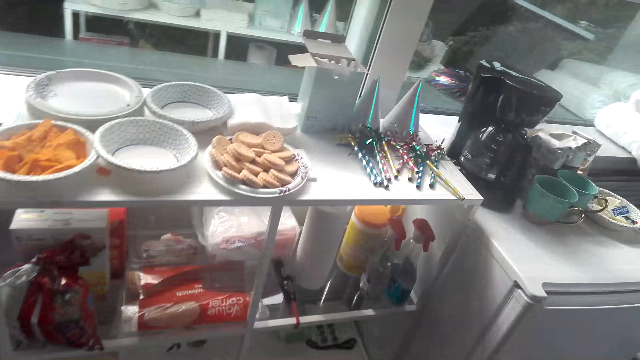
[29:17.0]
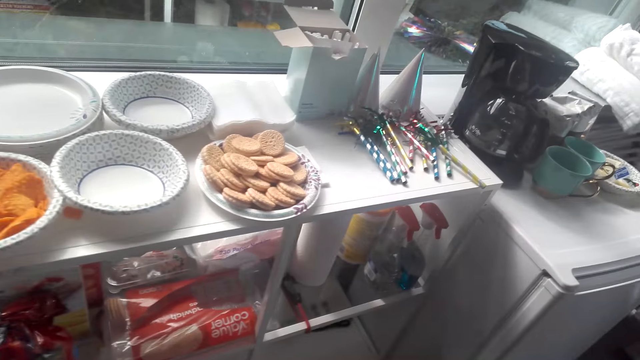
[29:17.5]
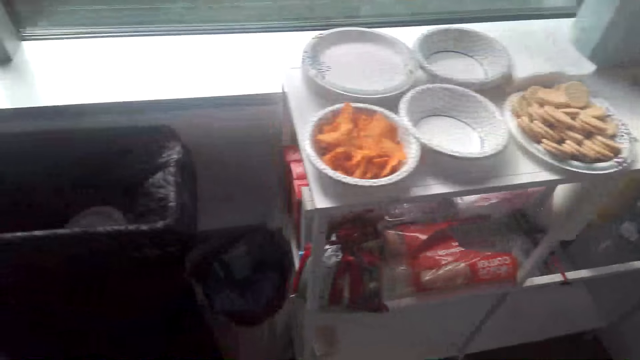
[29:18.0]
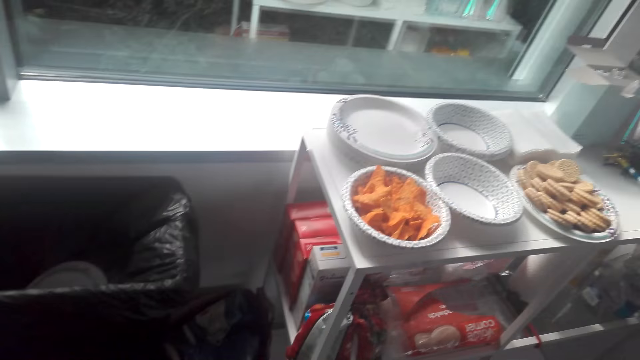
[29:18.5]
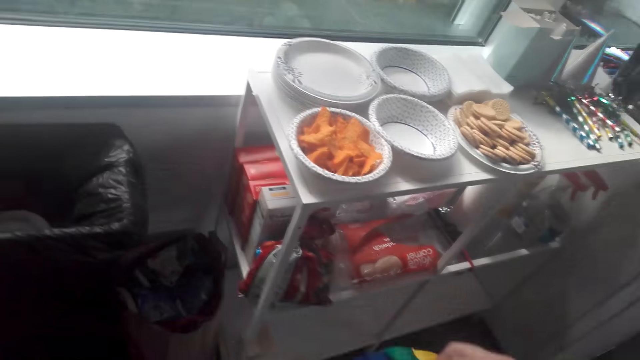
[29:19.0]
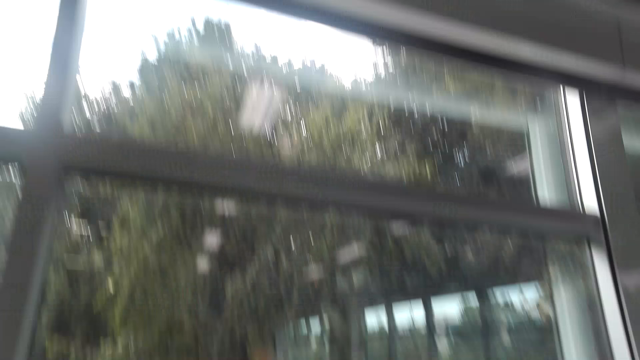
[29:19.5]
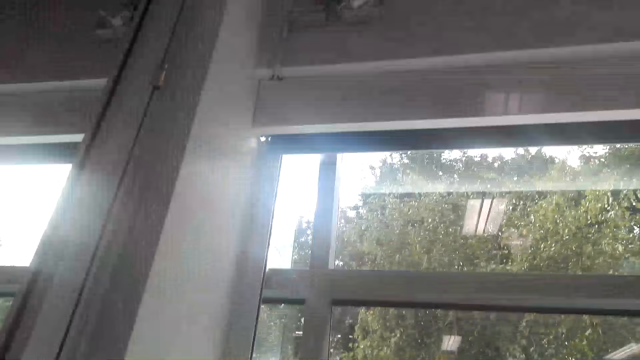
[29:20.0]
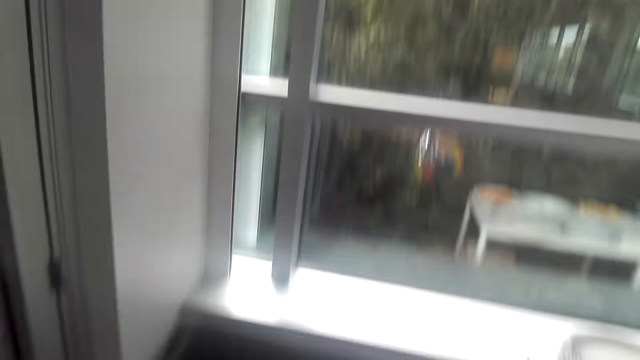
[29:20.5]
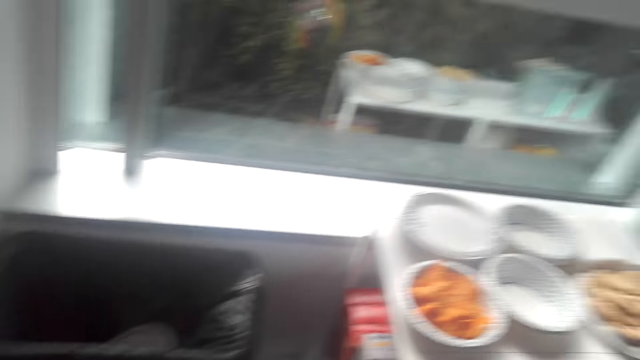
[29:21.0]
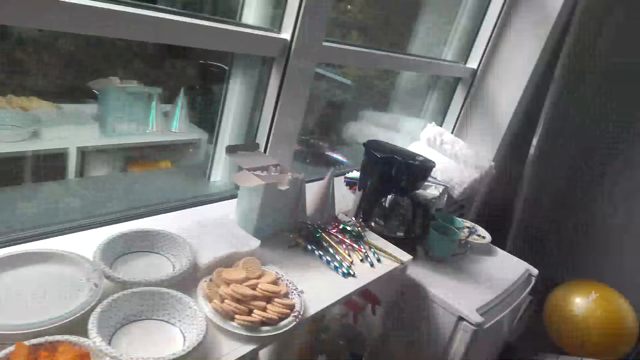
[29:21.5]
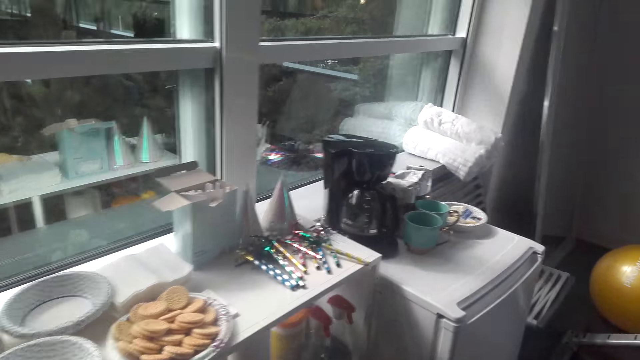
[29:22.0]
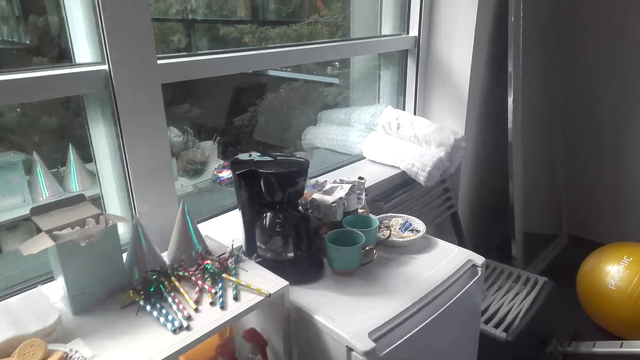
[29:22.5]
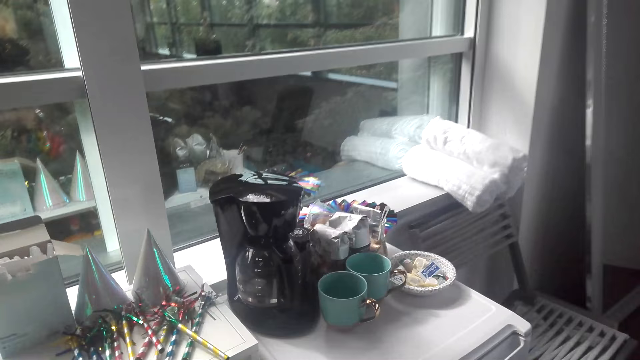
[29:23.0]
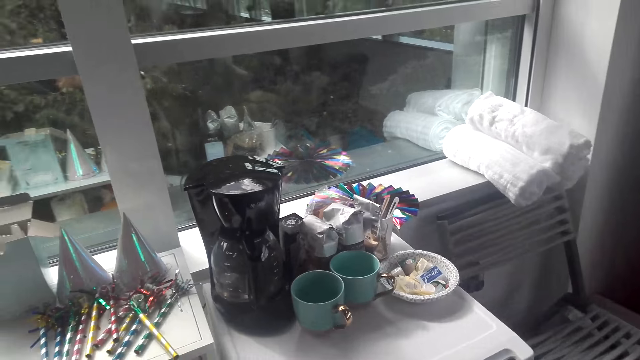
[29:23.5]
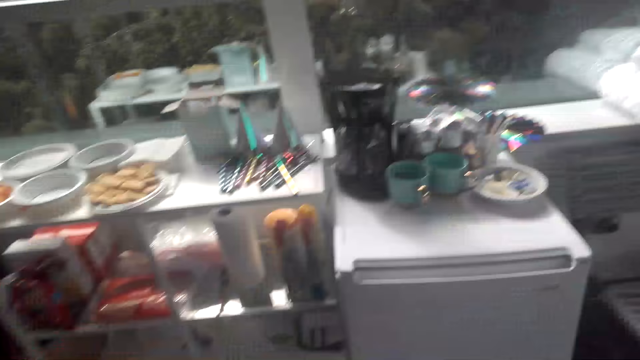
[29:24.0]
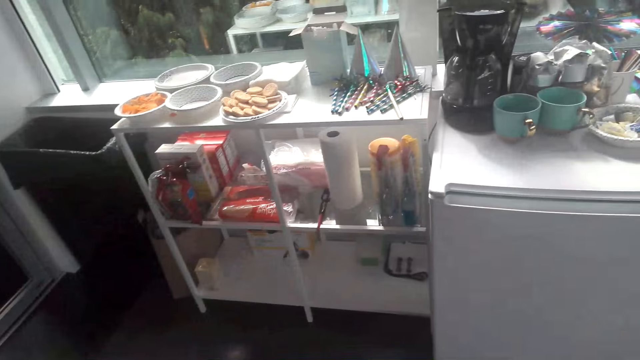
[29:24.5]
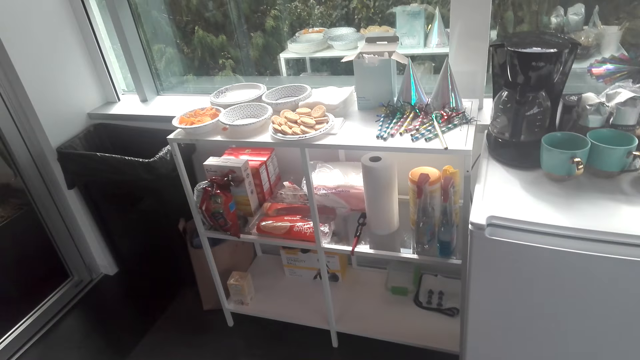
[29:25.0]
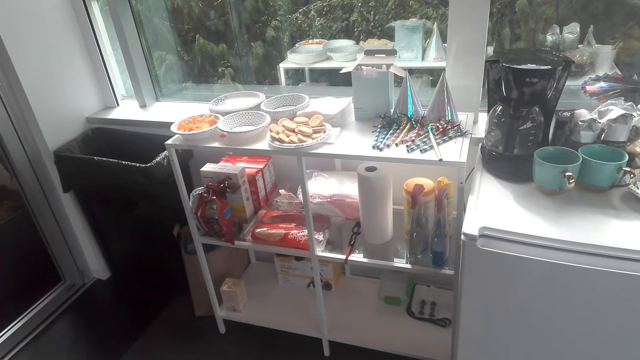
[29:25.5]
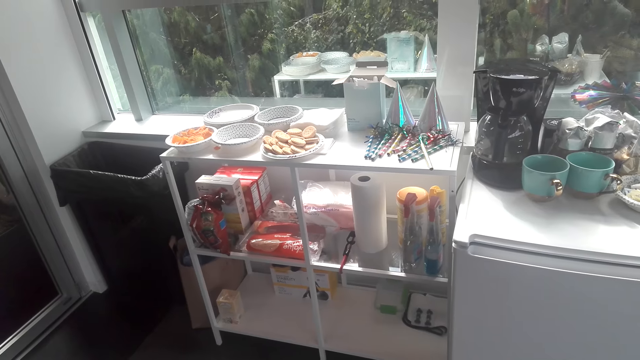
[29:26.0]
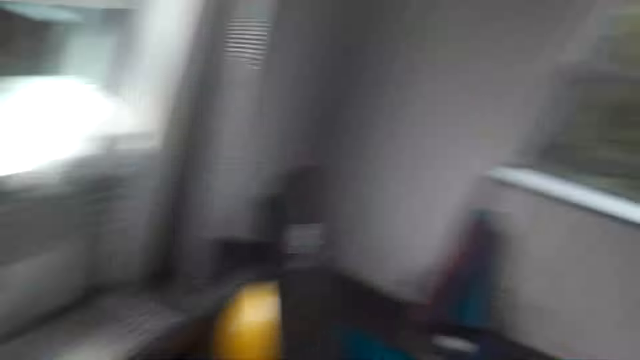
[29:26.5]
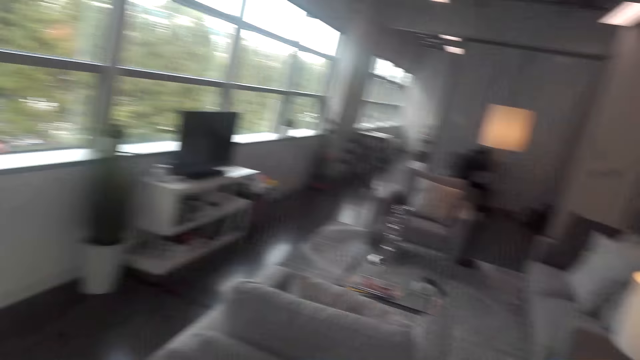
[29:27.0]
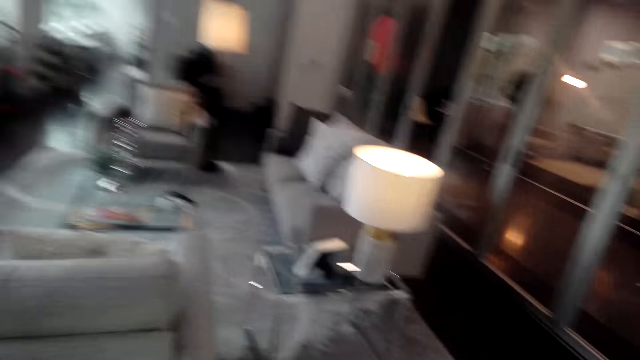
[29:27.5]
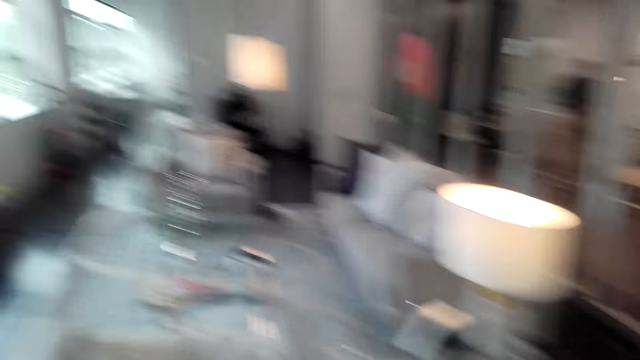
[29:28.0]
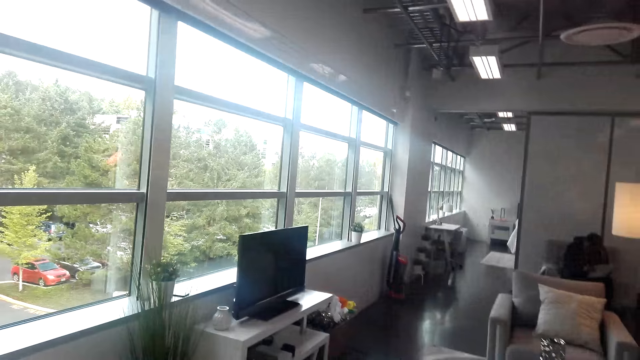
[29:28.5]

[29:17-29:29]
The camera wearer lifts up the decorative ribbon. They walk around the room.

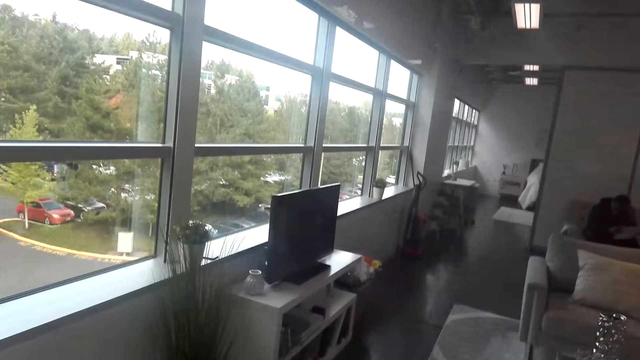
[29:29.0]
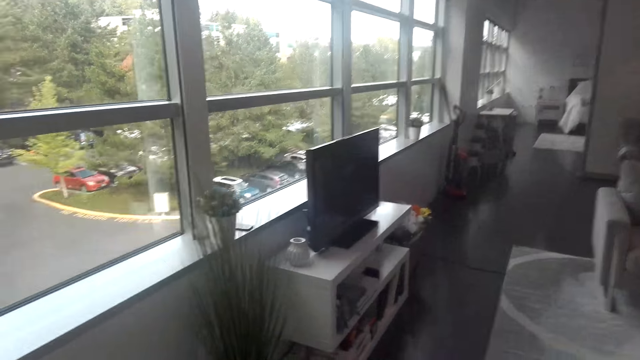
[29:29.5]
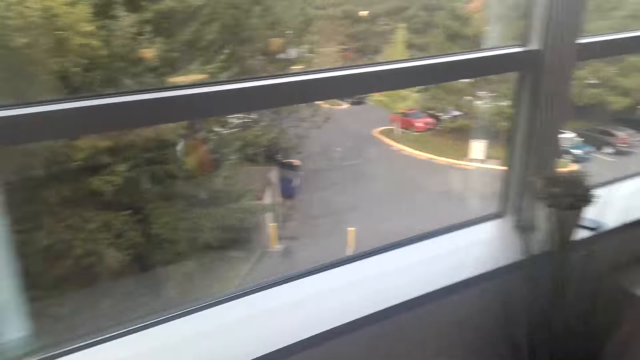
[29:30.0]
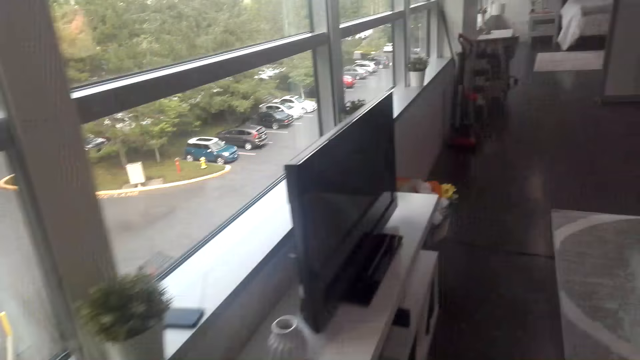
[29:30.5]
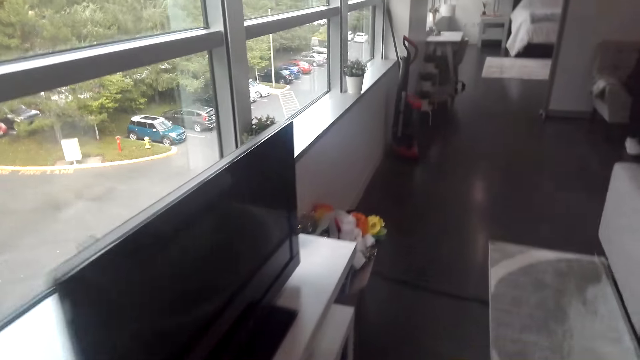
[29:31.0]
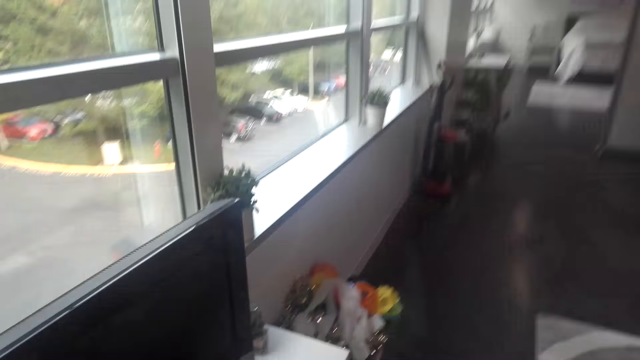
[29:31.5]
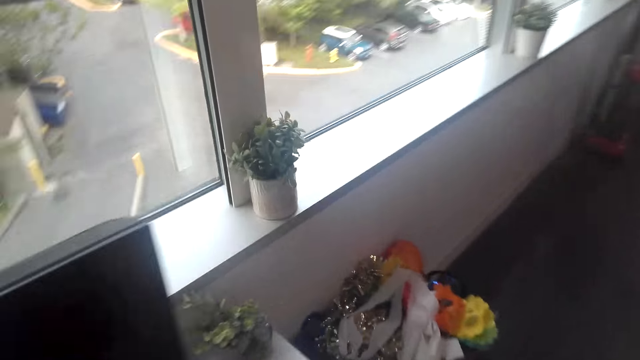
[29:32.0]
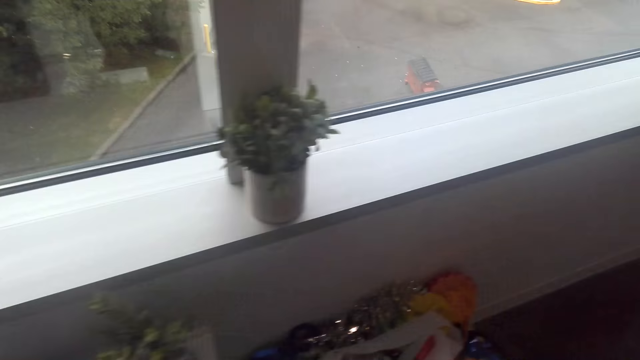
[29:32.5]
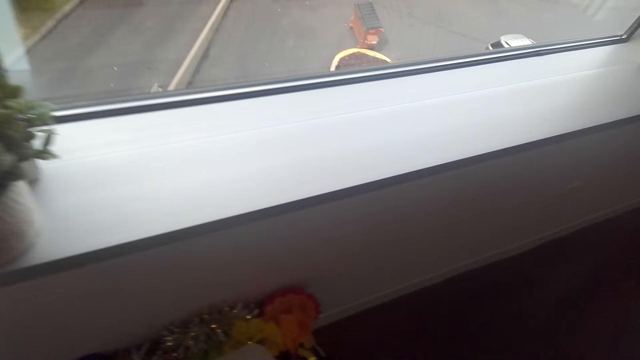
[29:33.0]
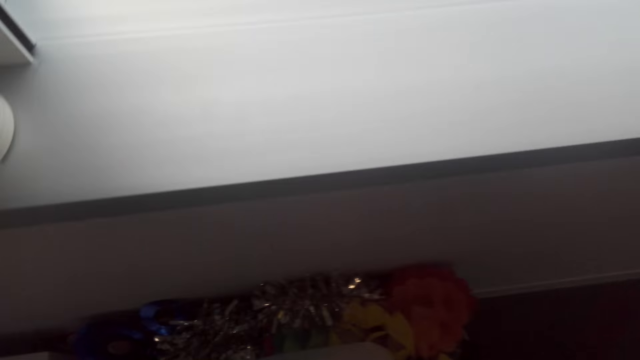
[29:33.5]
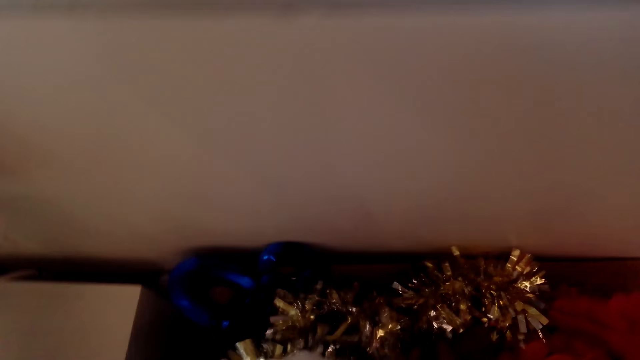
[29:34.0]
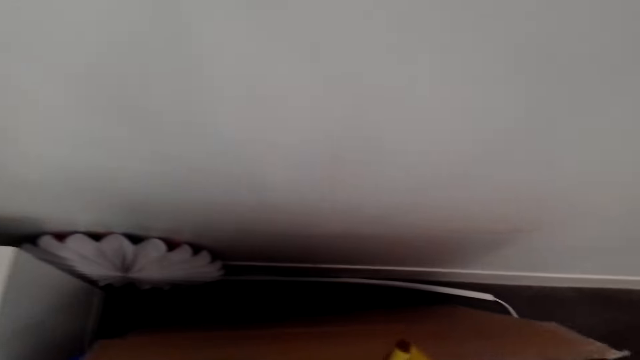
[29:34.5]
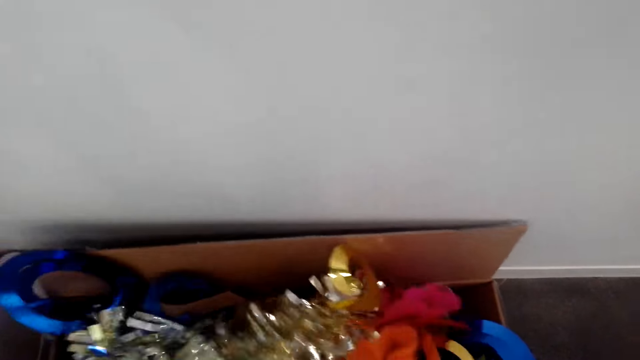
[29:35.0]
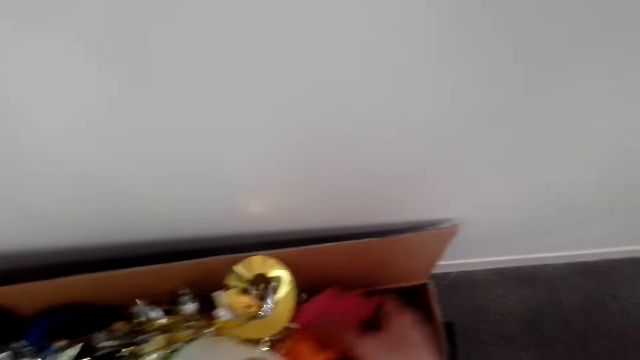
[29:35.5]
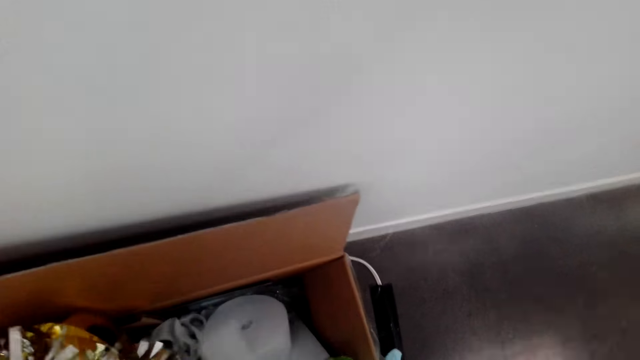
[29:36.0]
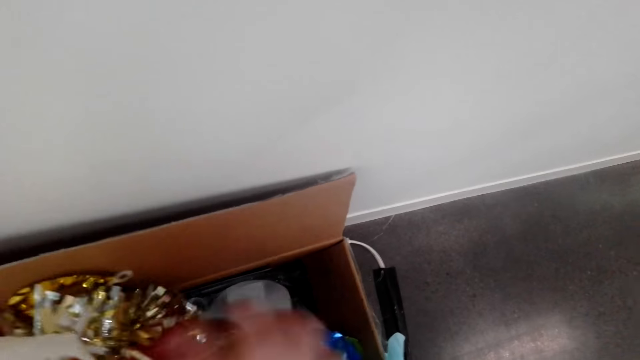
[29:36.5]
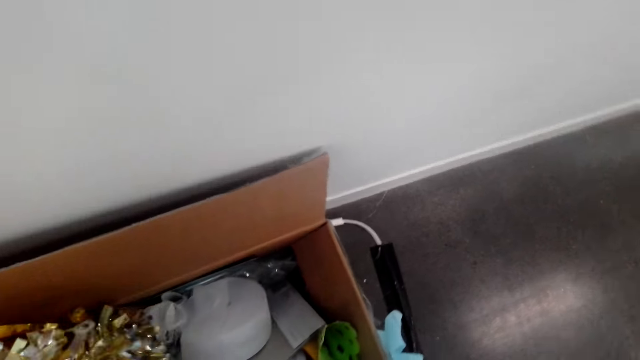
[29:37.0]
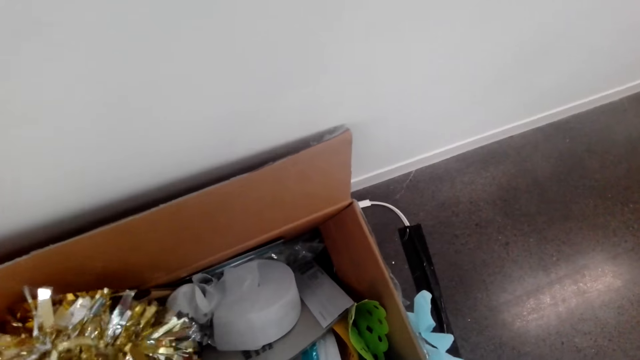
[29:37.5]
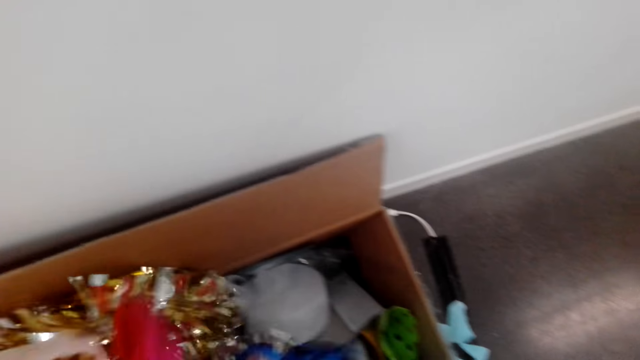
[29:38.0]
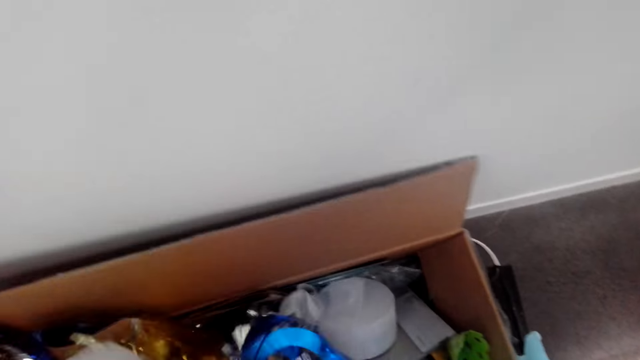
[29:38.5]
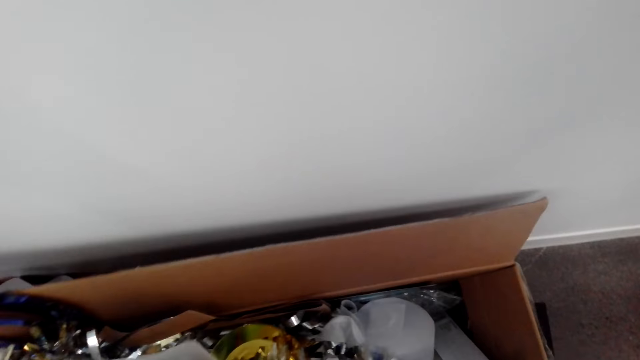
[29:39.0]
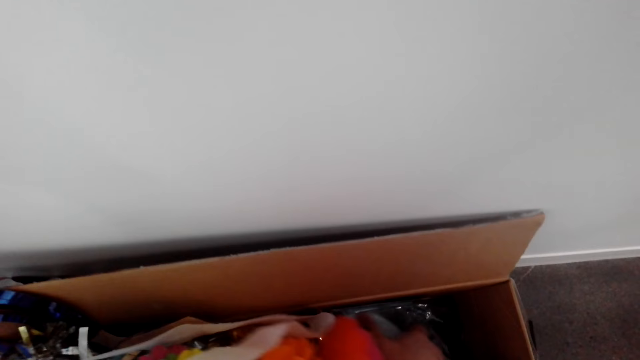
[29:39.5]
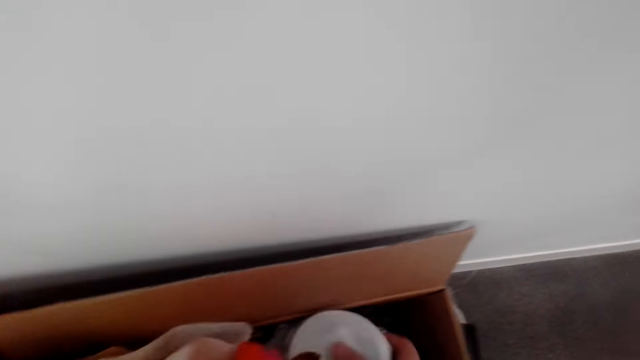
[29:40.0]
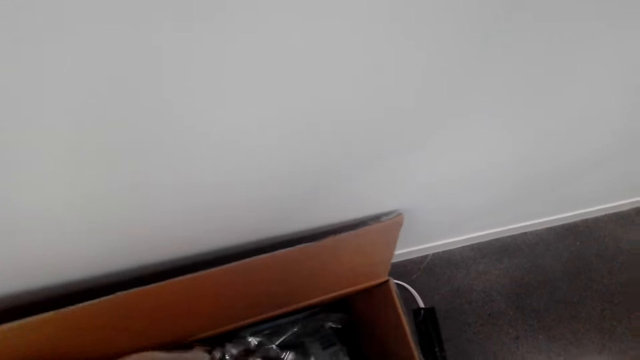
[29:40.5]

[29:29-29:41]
The camera wearer flips through the decorations. They touch the decorative ribbon.
